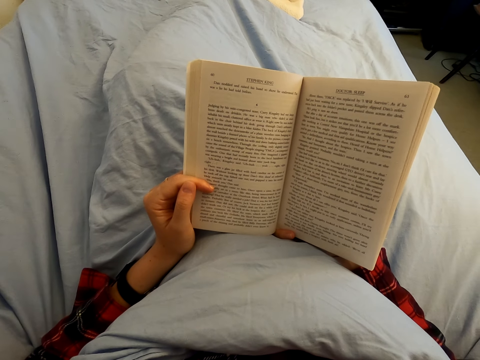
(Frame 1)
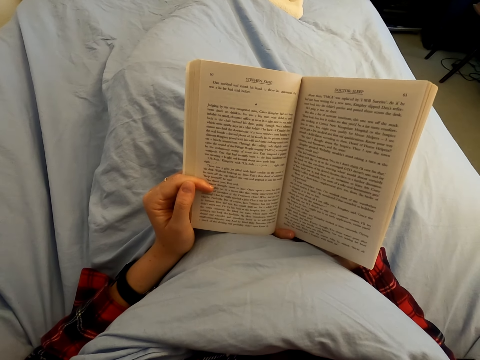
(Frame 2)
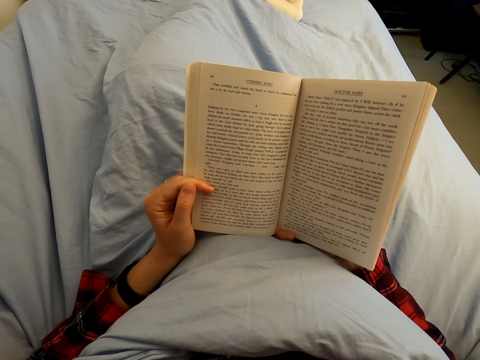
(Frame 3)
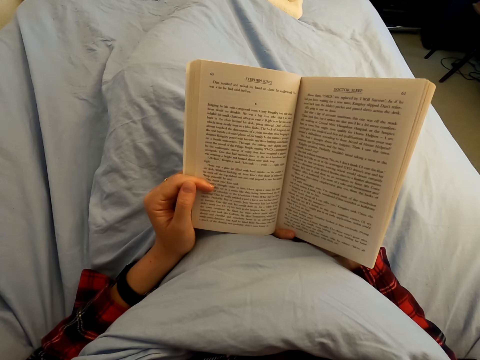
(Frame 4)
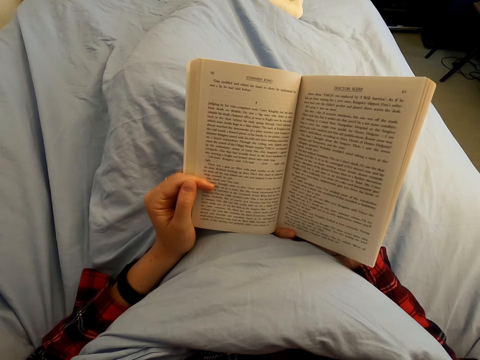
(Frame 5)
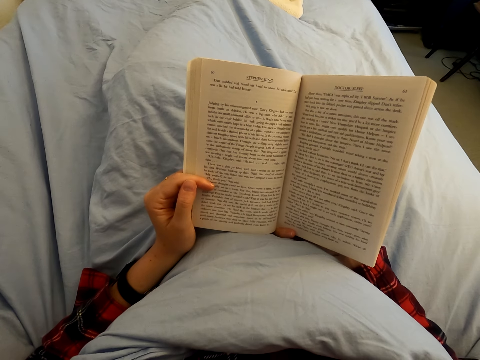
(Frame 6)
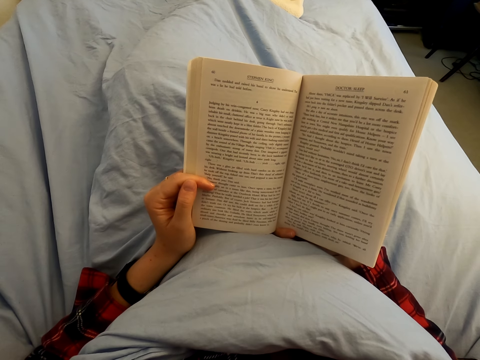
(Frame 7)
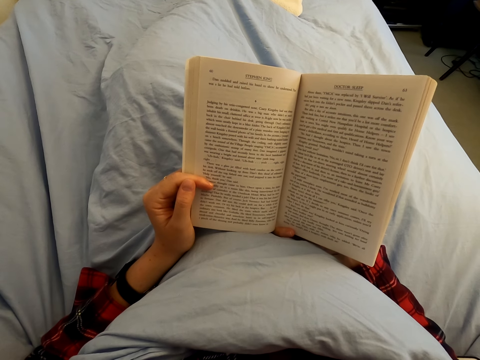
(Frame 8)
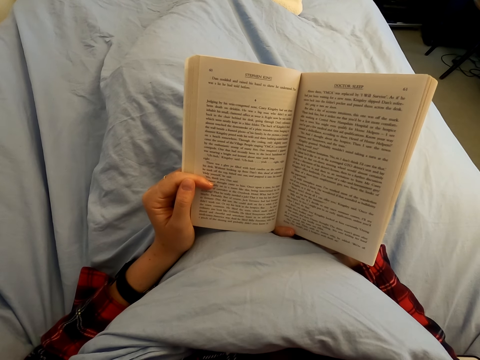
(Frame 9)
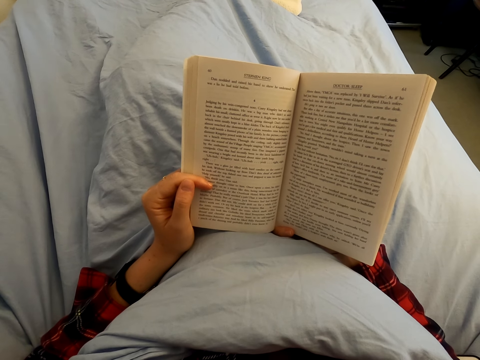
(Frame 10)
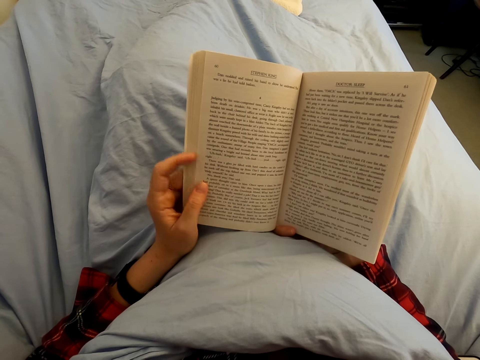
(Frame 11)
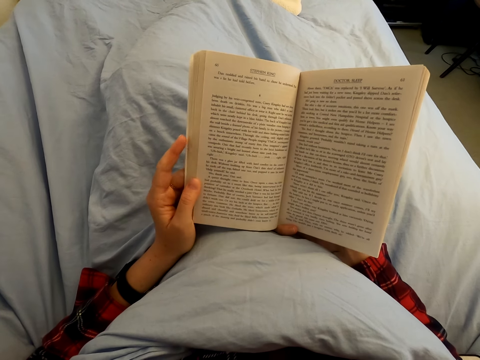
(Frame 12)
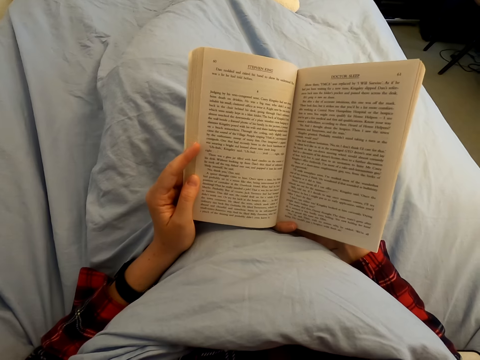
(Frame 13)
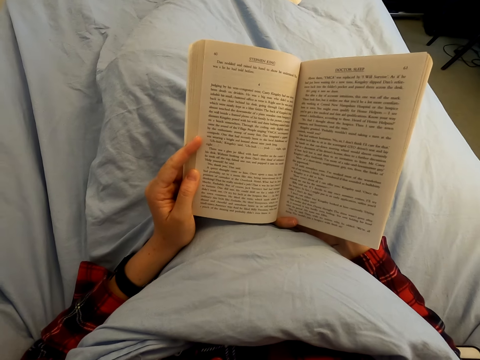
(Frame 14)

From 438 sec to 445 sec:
The camera wearer reads a book.

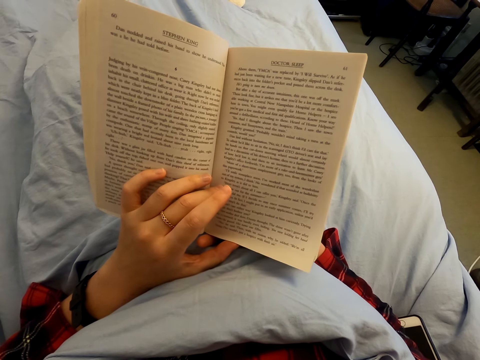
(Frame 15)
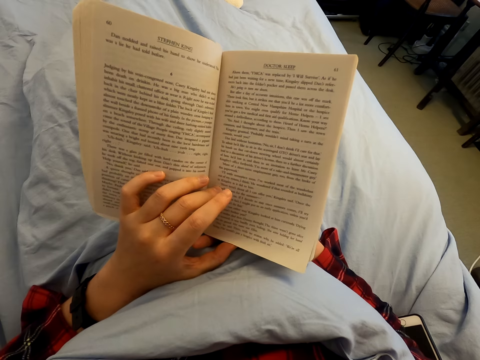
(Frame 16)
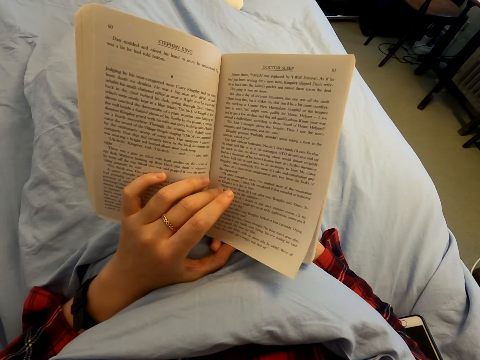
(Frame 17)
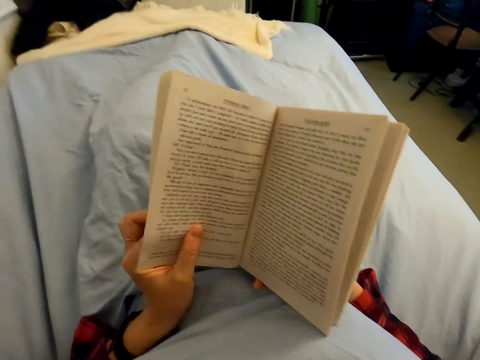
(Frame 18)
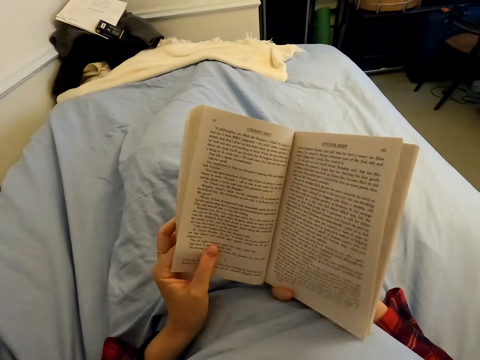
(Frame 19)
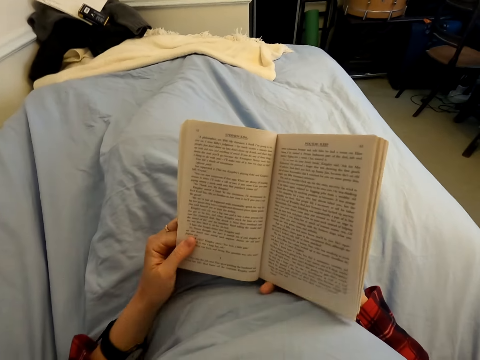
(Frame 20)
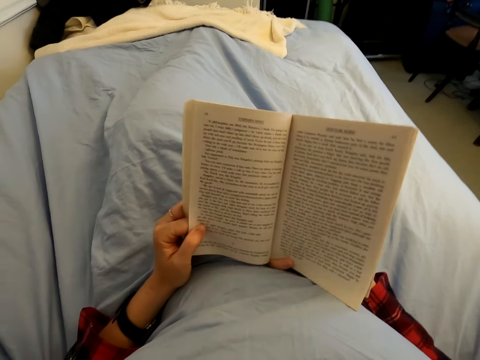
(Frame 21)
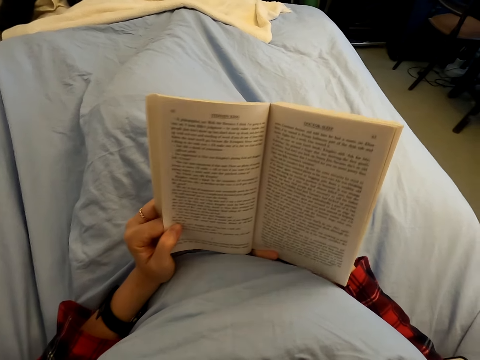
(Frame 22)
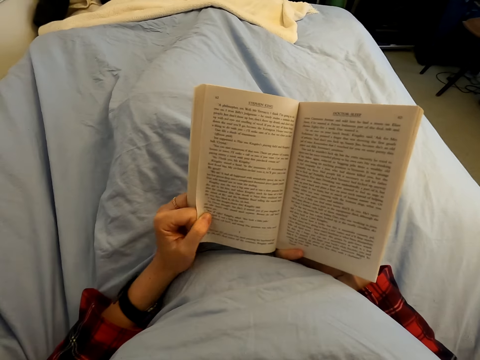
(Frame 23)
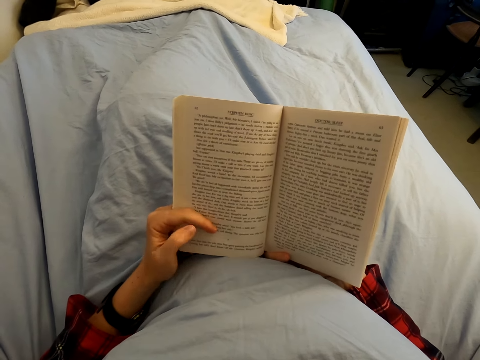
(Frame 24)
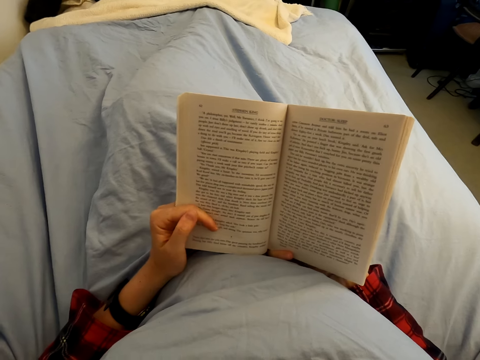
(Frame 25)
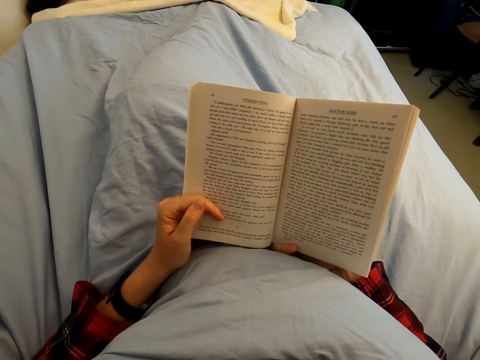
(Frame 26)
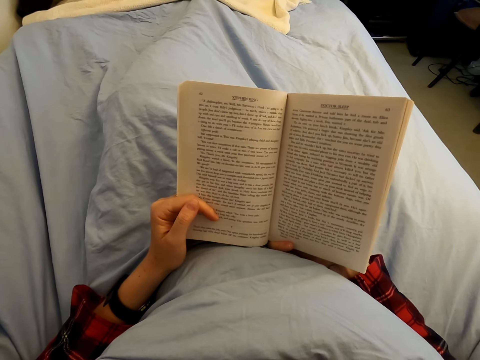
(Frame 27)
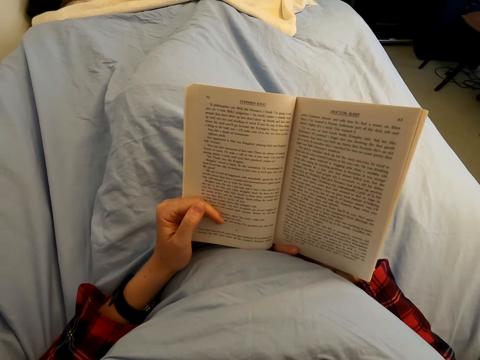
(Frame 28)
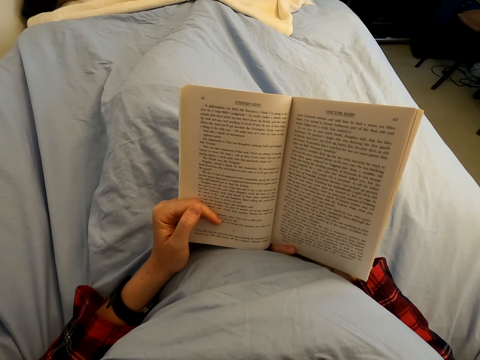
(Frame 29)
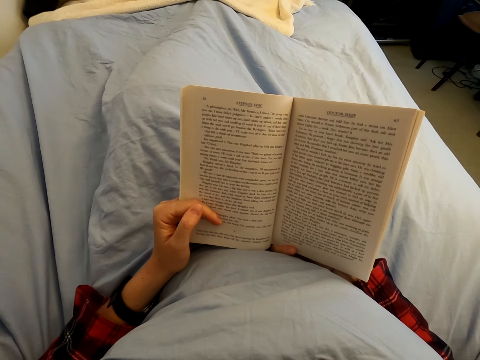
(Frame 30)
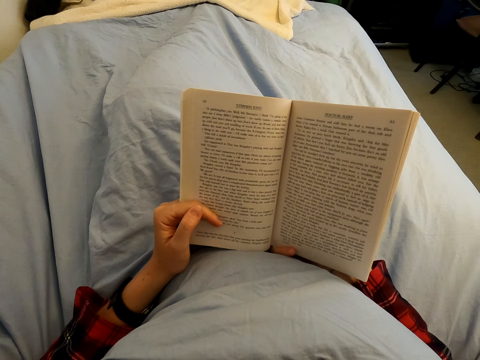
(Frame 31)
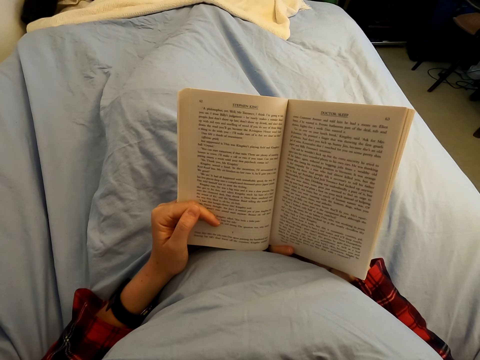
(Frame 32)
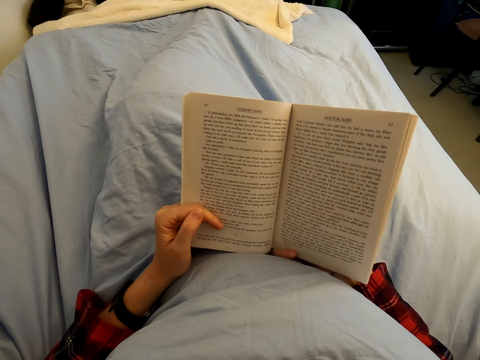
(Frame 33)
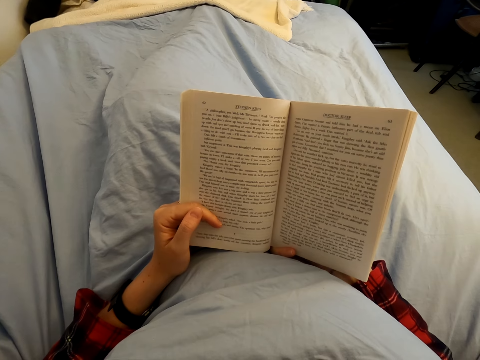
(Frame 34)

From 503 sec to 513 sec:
The camera wearer opens a page of the book. They peruse the novel page. They read the book.

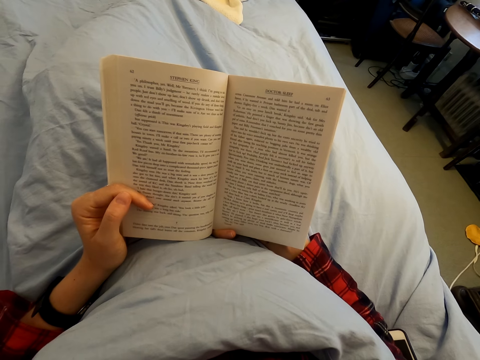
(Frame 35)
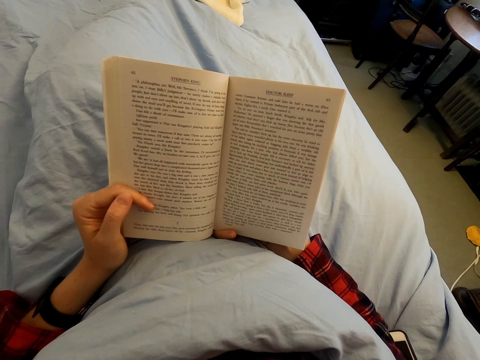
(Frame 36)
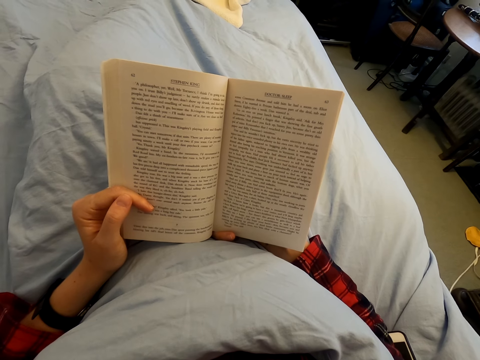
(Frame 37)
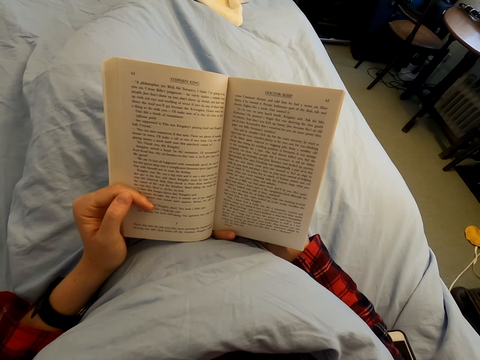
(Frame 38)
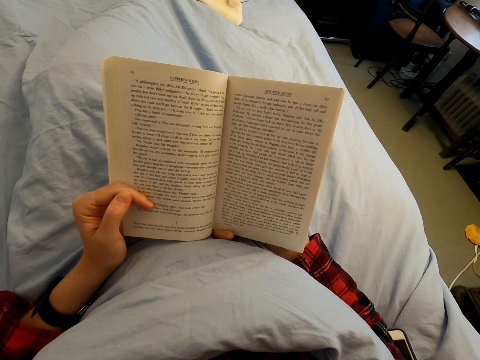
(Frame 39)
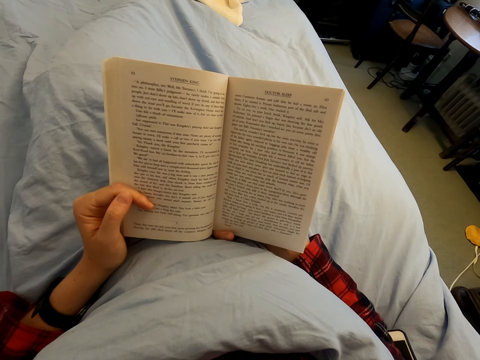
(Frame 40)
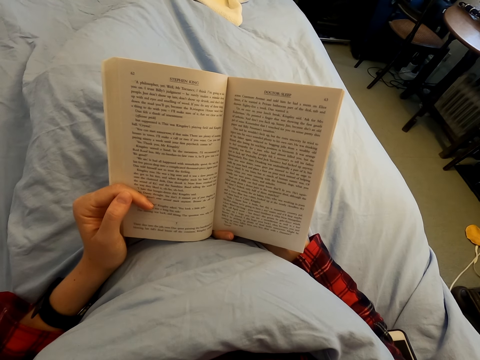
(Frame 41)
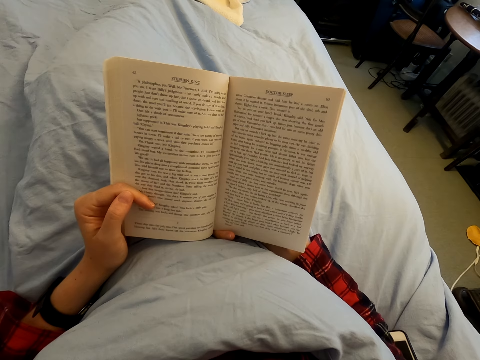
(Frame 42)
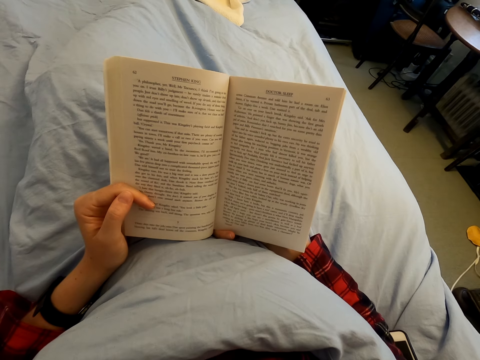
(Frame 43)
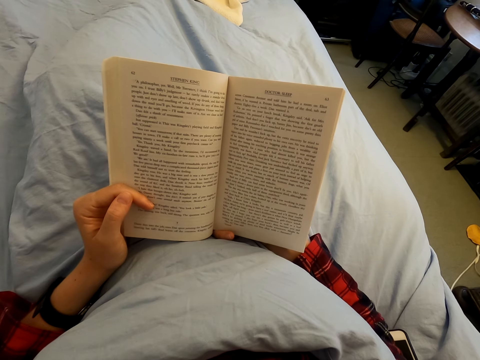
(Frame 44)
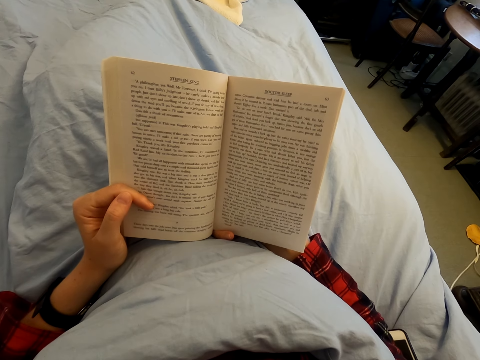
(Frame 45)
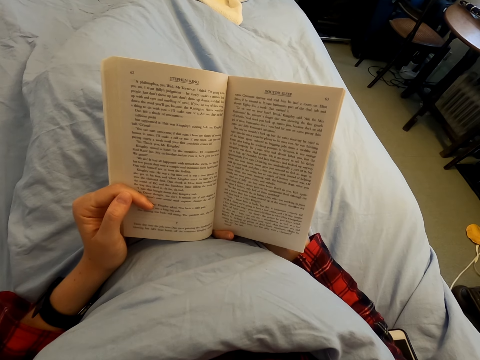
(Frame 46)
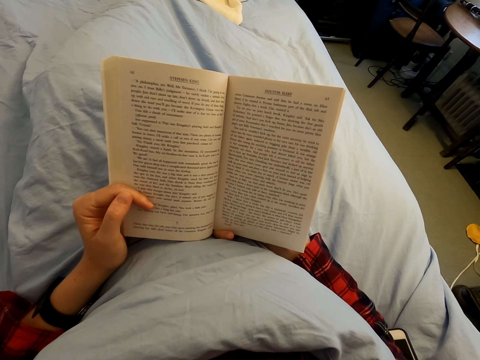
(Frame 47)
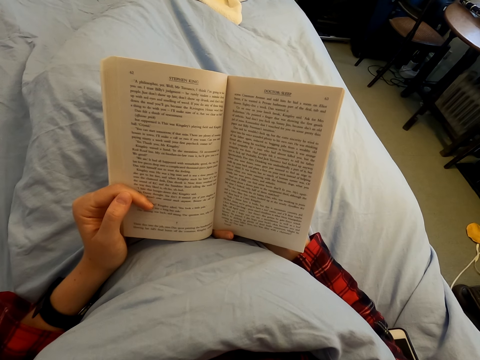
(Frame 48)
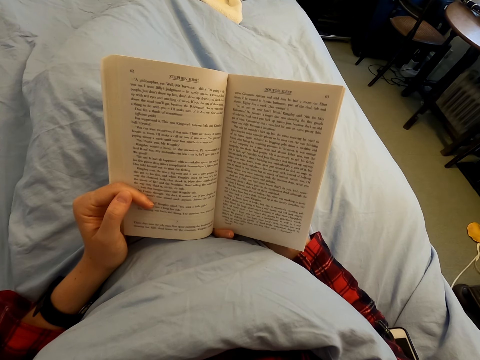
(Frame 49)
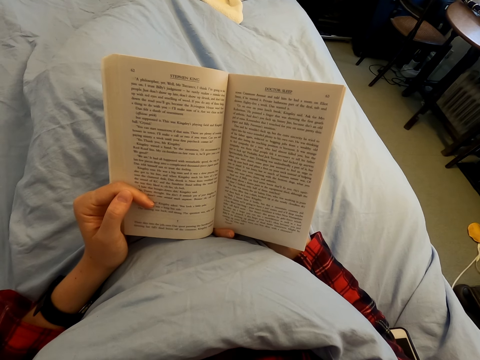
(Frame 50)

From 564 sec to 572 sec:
The camera wearer reads a book.

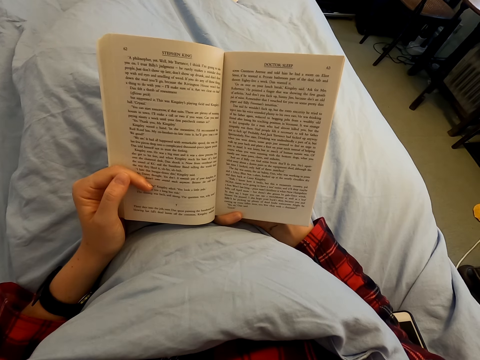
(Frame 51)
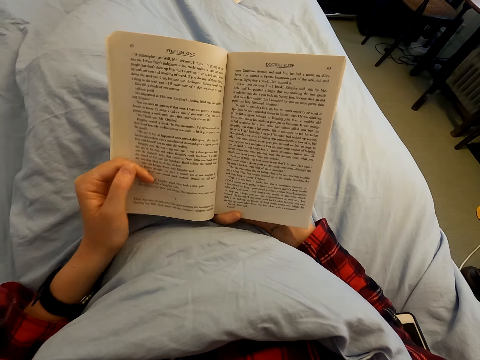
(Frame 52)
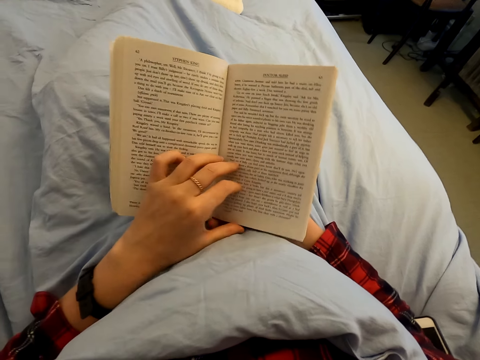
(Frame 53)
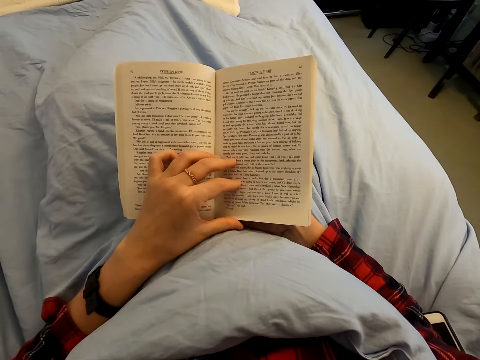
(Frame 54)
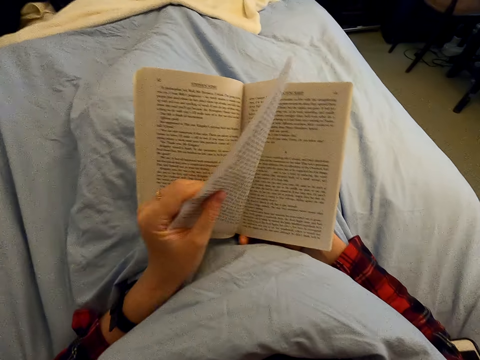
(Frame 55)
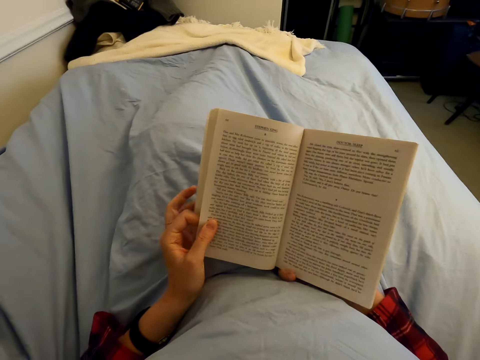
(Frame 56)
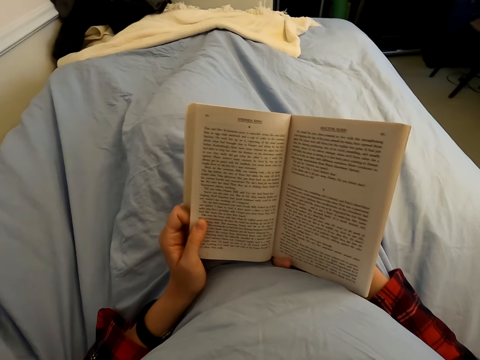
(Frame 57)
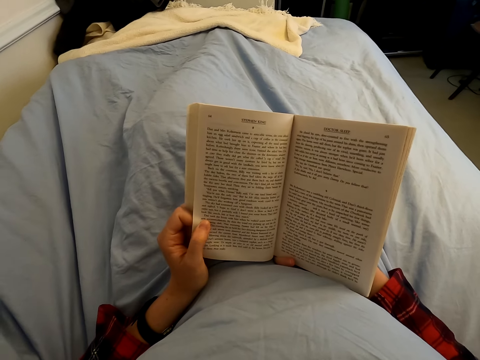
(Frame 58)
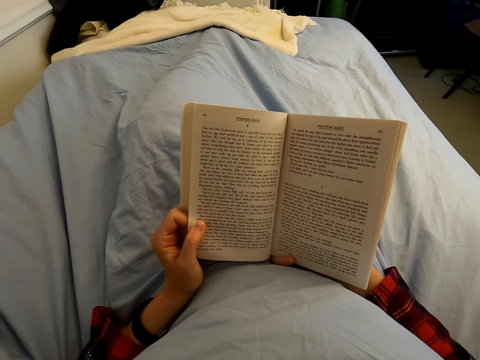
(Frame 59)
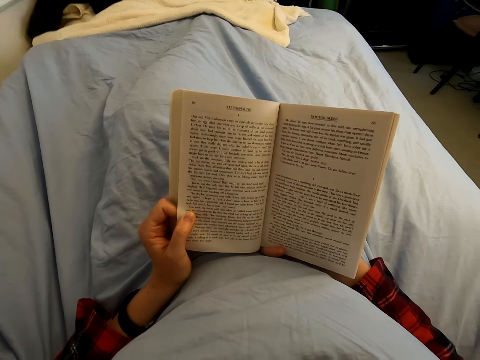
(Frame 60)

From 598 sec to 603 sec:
The camera wearer opens a page on the book. They peruse a page of the novel. They read the novel.
